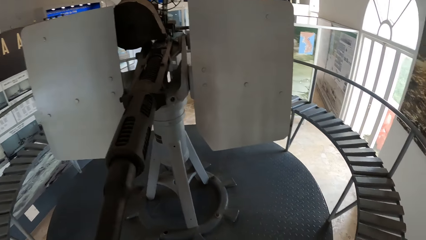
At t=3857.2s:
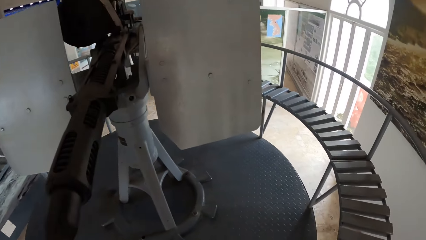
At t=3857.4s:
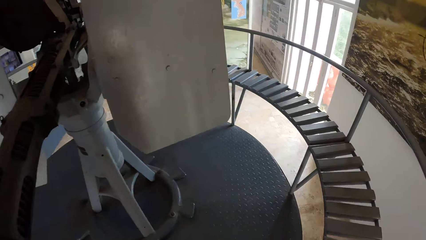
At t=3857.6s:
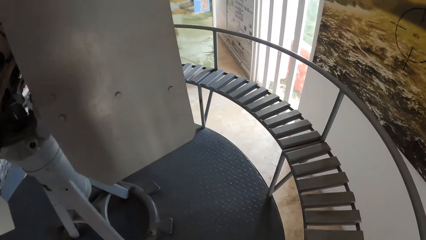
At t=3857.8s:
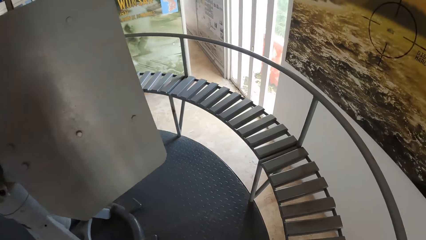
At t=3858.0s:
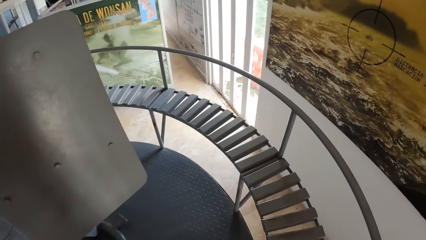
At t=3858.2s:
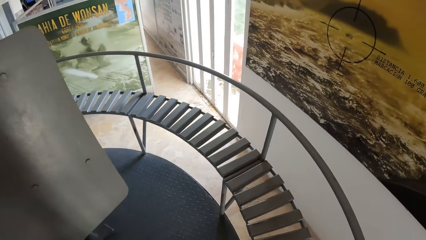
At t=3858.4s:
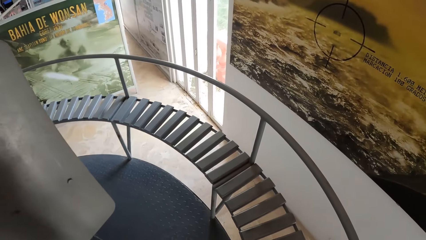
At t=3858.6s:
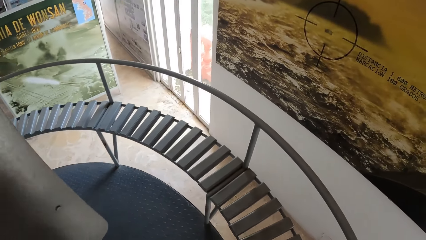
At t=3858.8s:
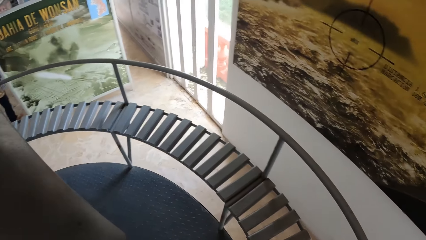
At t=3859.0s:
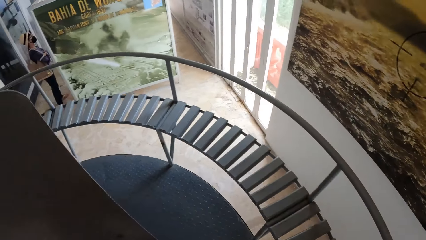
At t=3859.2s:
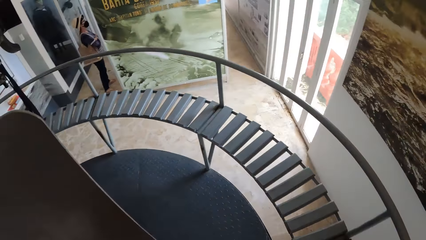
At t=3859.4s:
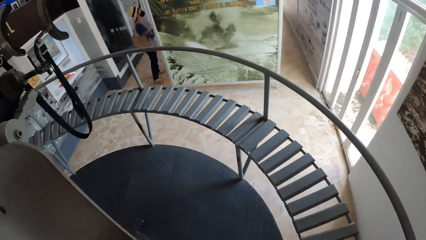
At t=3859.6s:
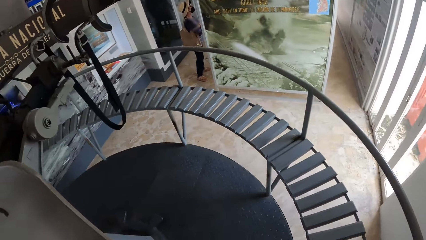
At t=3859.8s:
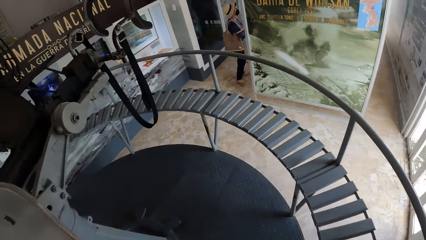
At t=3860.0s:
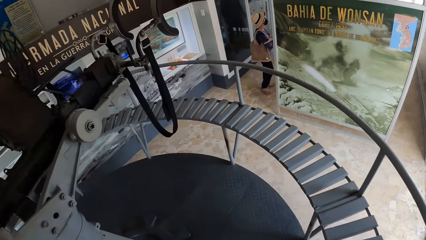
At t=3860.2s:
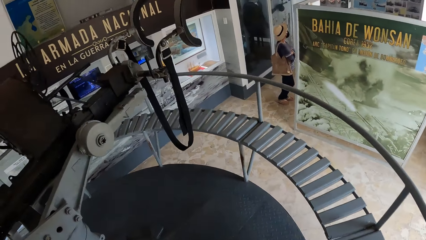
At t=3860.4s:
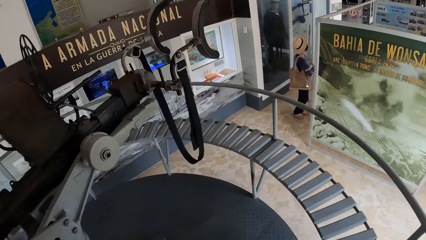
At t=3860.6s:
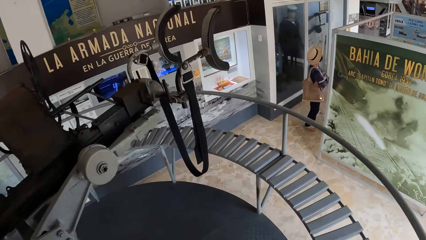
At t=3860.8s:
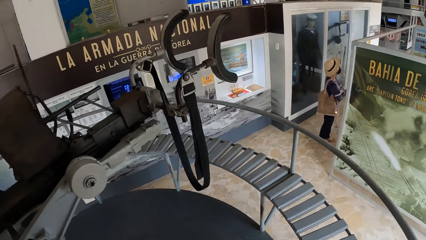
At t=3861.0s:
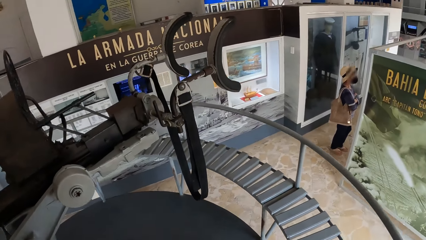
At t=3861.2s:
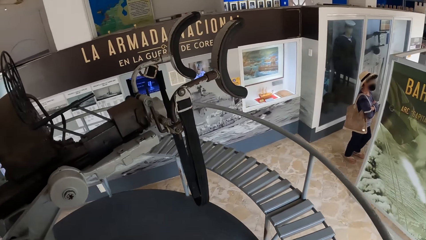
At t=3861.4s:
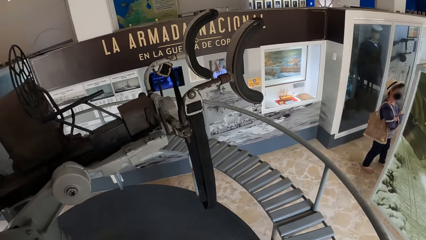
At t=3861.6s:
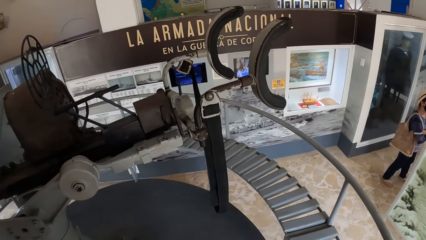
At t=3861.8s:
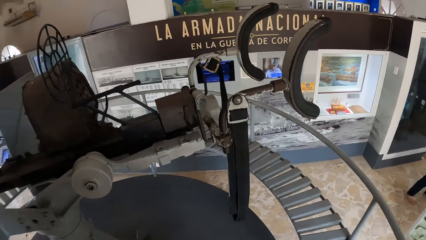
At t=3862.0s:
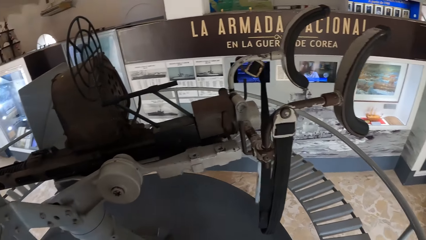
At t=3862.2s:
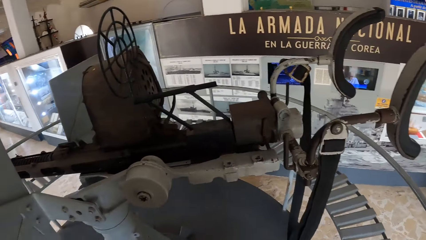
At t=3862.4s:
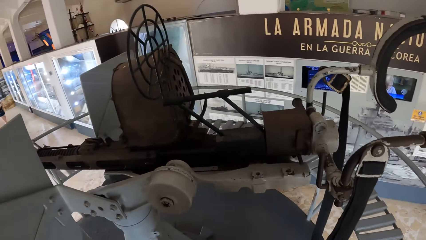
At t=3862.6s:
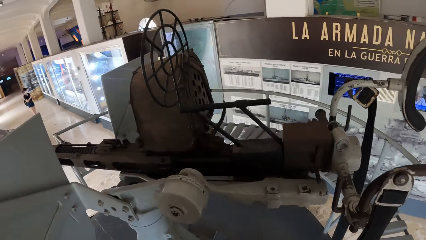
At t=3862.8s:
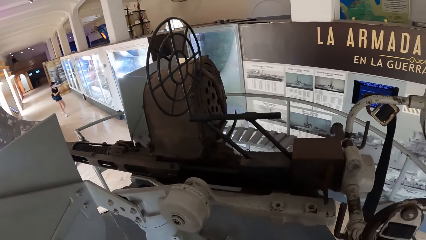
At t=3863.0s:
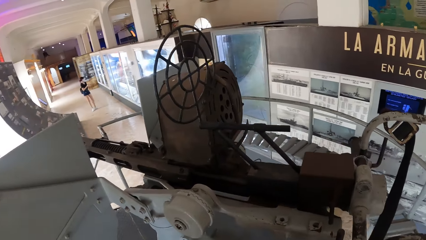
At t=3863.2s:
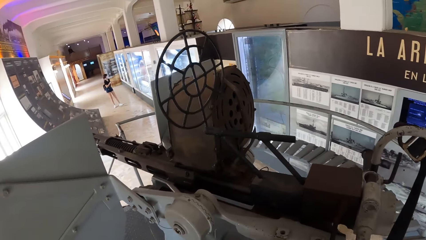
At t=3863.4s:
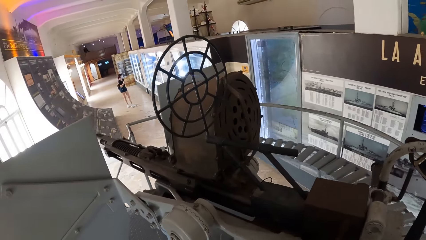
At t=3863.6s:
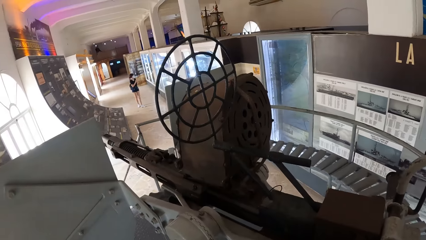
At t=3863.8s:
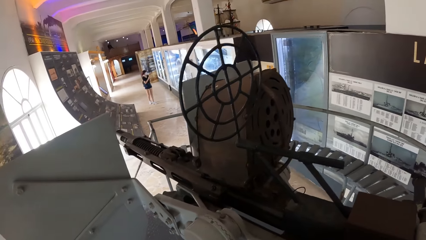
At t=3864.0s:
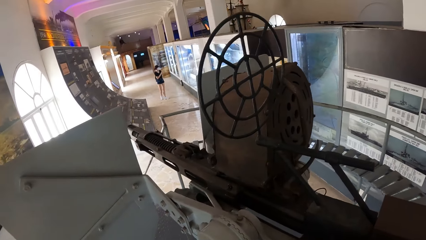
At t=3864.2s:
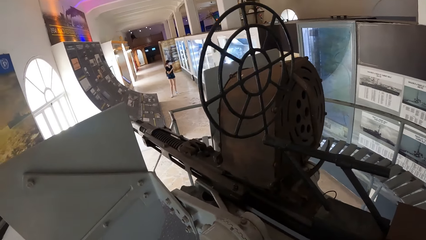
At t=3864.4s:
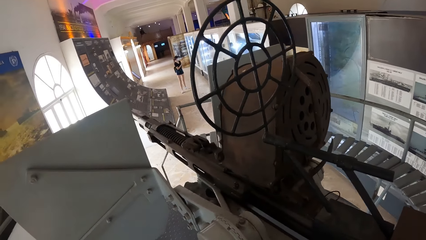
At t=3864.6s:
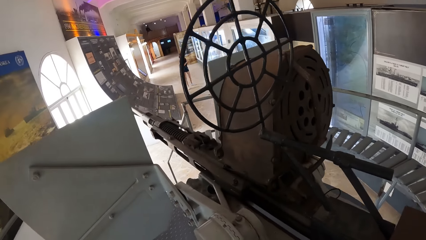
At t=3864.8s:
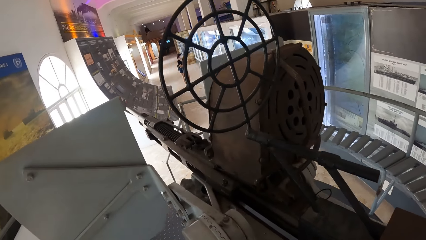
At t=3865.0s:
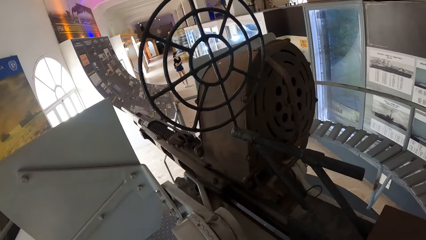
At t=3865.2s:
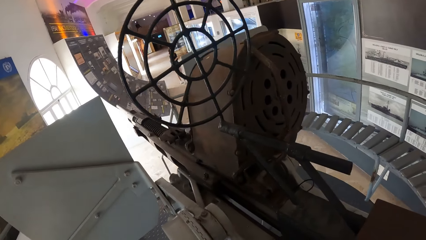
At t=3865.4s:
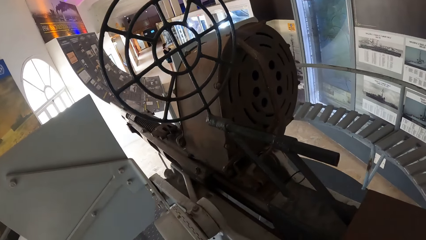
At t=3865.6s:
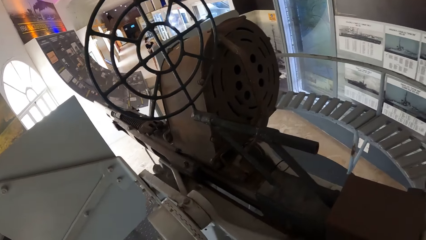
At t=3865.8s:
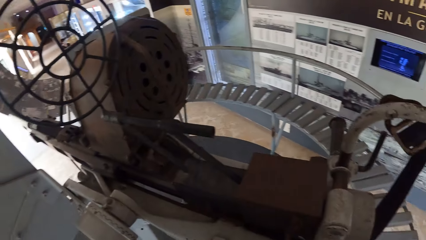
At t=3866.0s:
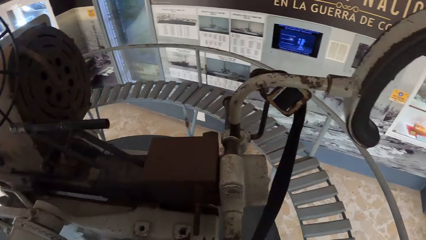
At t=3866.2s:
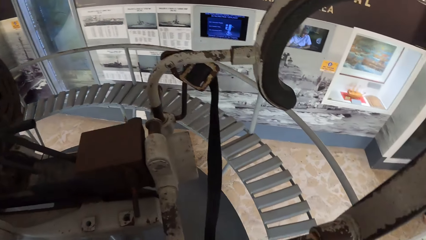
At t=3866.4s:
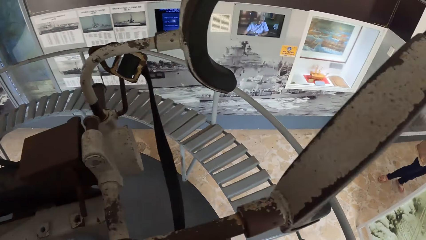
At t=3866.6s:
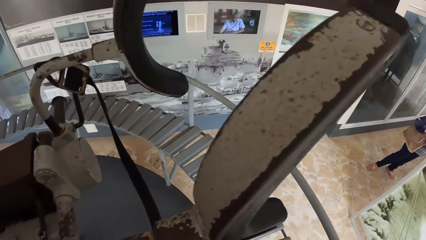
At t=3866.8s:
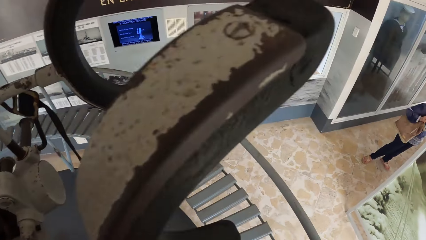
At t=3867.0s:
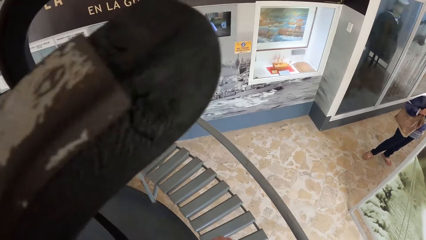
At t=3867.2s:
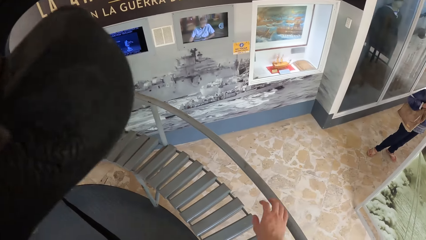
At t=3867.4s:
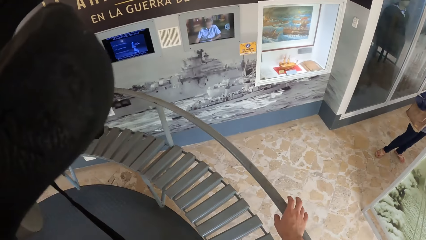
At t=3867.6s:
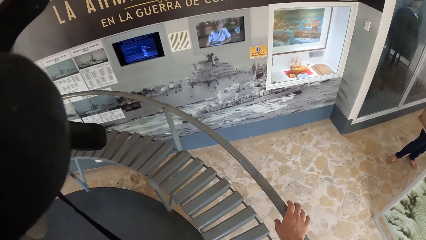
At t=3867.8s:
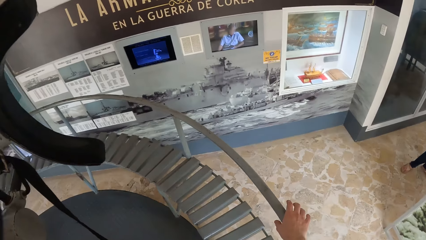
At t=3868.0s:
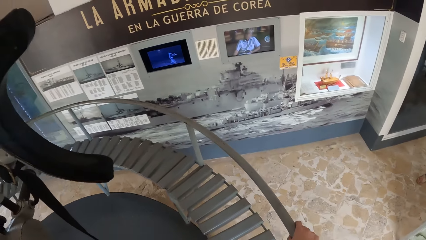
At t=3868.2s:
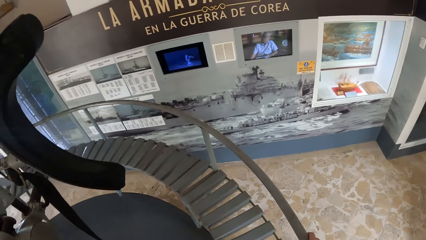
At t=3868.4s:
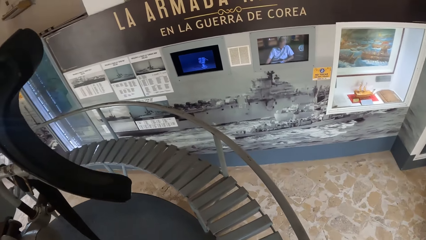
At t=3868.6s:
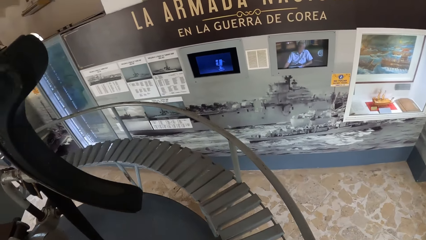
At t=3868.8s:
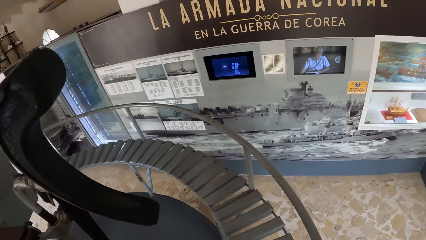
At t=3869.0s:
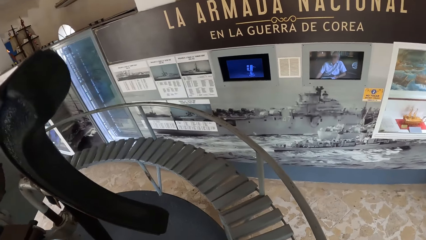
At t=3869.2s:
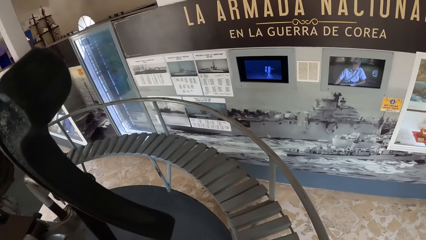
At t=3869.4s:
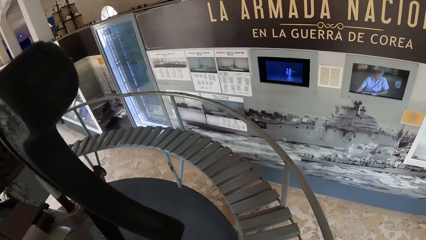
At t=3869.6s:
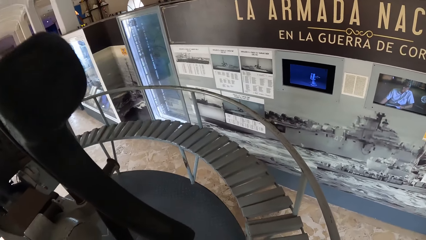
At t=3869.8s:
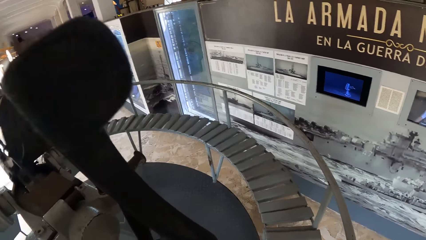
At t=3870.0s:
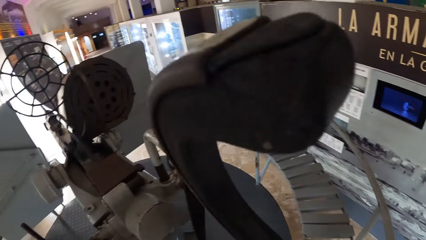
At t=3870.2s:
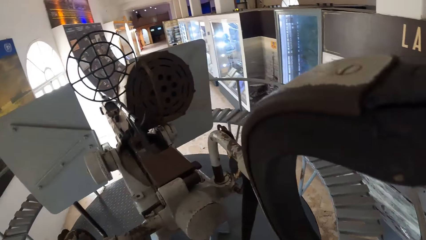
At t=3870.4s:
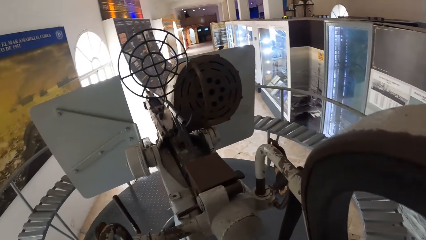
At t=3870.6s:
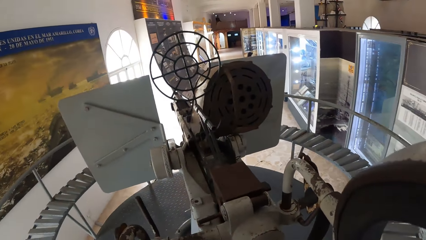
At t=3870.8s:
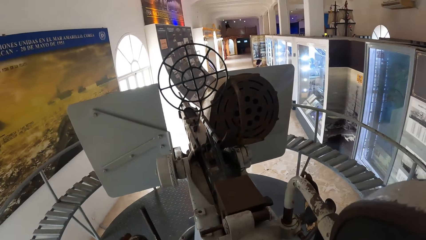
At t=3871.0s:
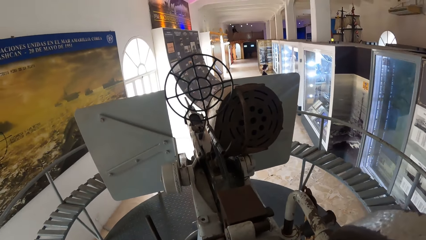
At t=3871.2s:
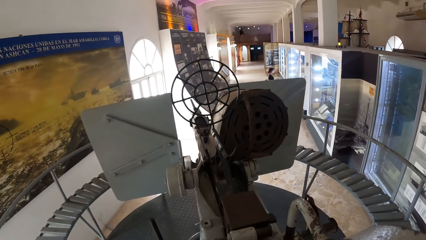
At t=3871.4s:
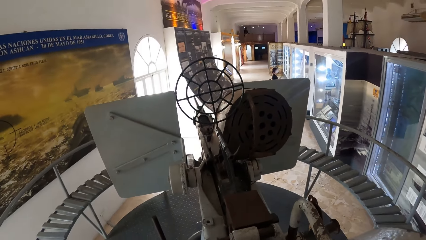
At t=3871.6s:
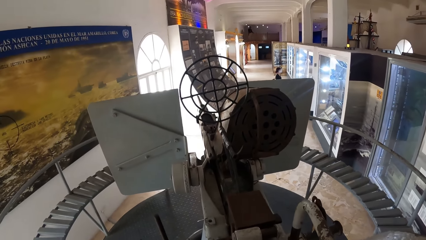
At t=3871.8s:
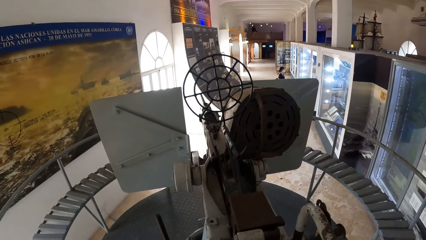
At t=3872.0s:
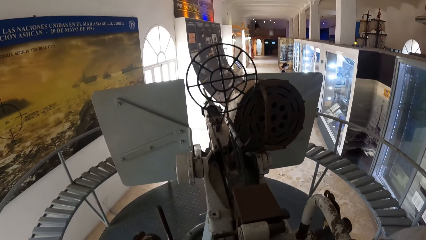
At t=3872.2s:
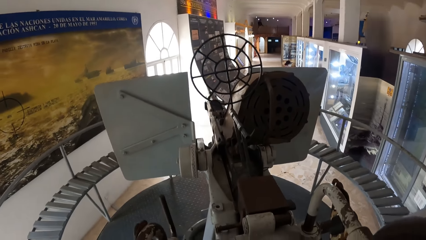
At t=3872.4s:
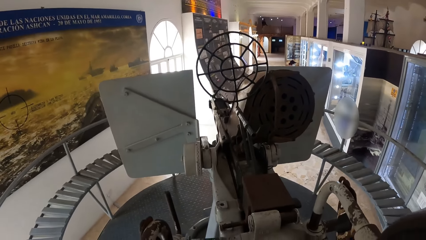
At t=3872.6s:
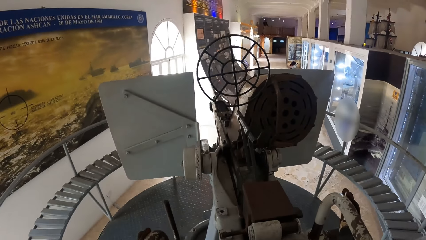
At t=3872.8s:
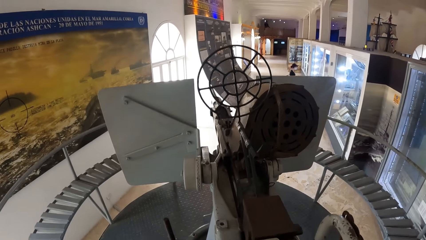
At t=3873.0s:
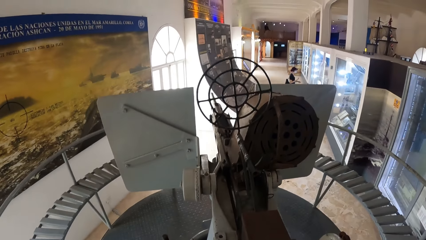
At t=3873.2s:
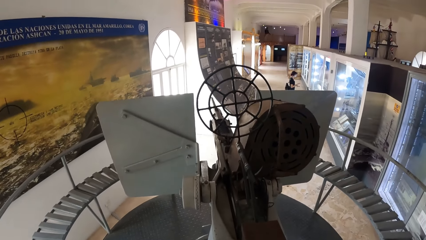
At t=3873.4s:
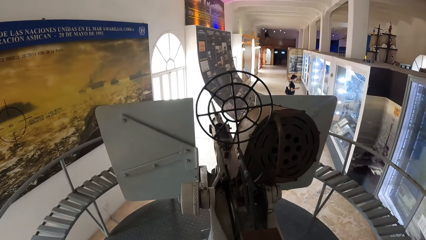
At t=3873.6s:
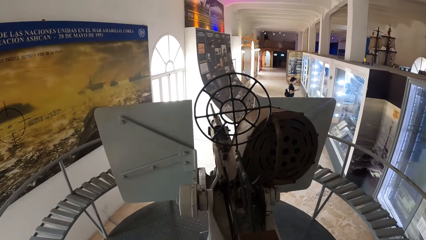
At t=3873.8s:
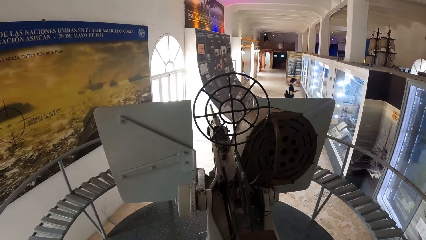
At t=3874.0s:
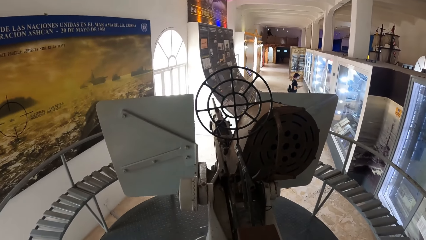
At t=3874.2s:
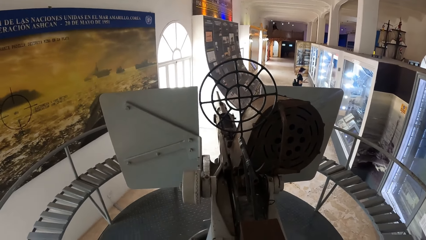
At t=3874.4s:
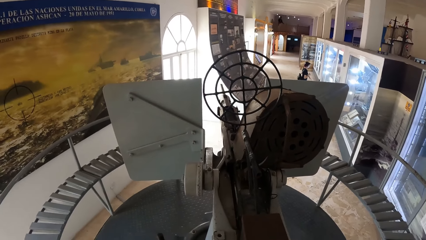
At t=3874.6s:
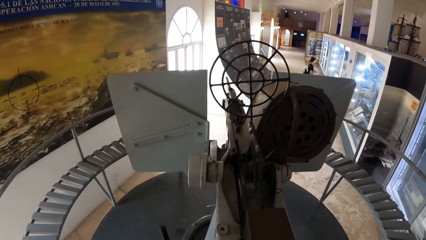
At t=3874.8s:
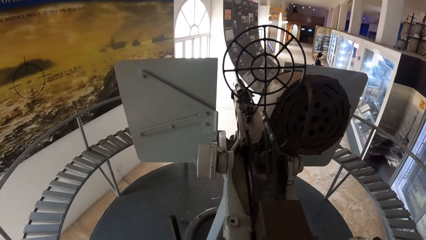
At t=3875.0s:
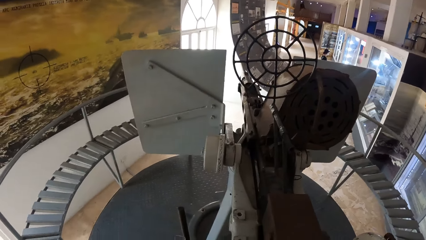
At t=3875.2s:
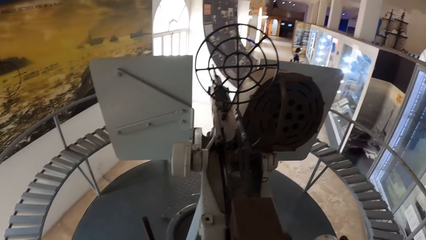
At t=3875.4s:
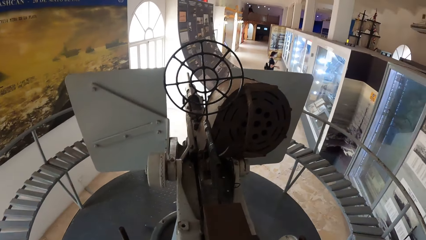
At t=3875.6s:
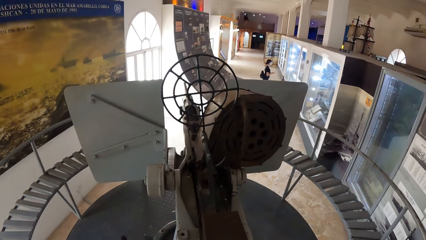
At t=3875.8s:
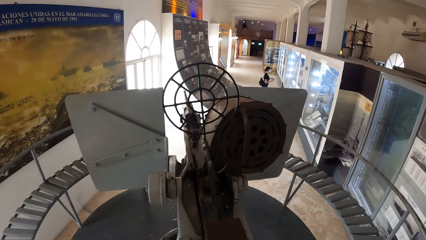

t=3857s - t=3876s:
The camera wearer holds a rail with his right hand. A woman claps both hands together.
